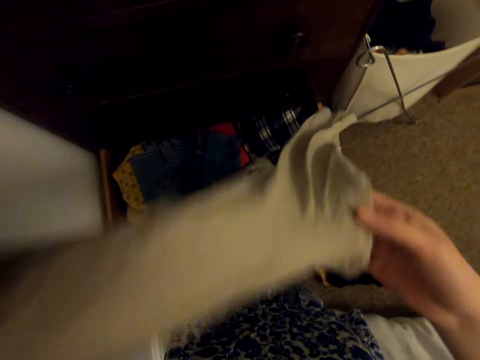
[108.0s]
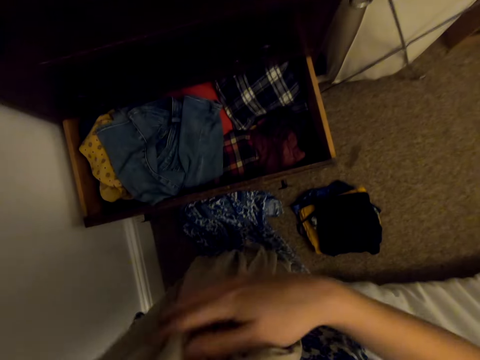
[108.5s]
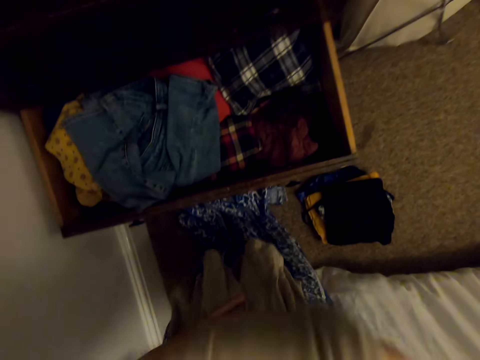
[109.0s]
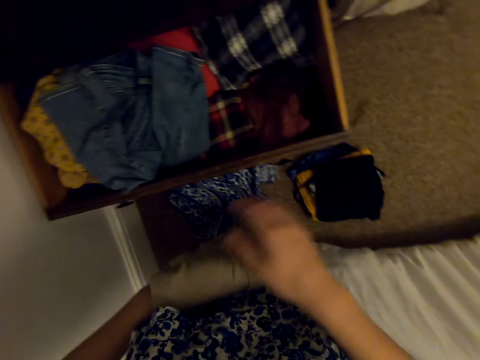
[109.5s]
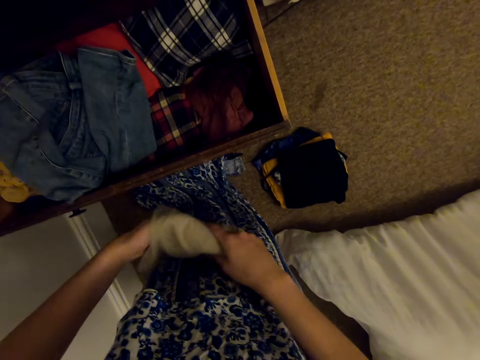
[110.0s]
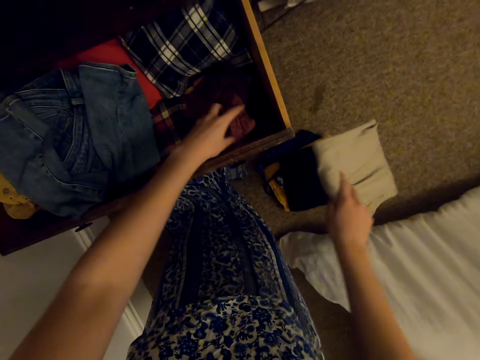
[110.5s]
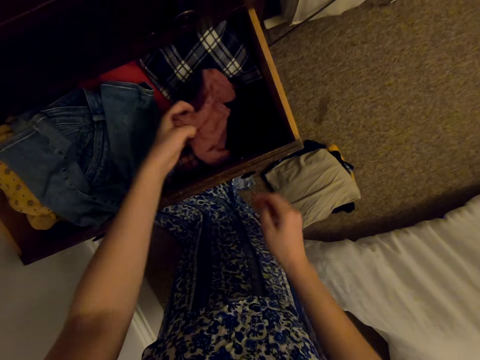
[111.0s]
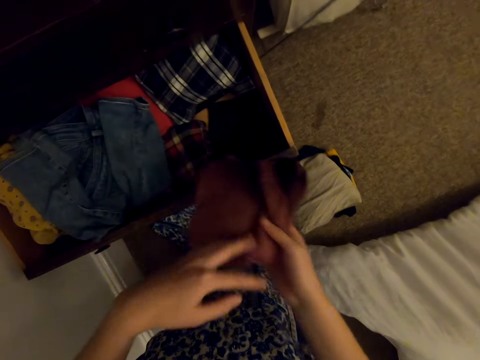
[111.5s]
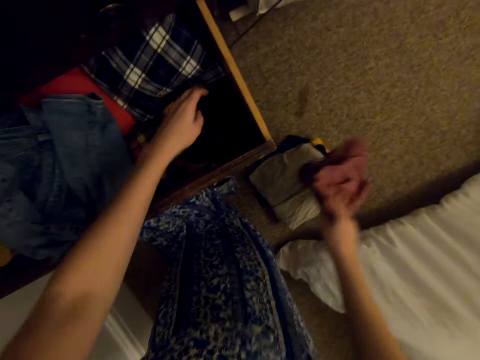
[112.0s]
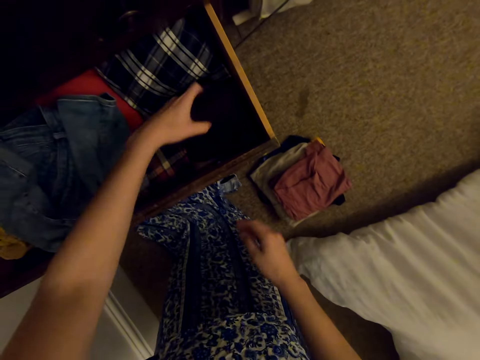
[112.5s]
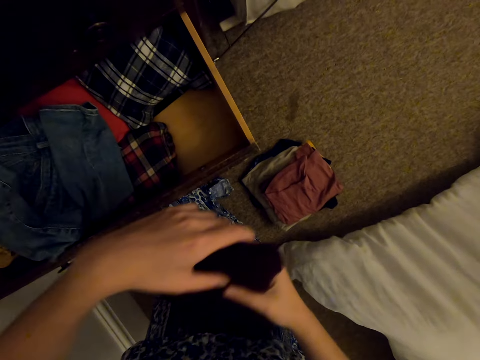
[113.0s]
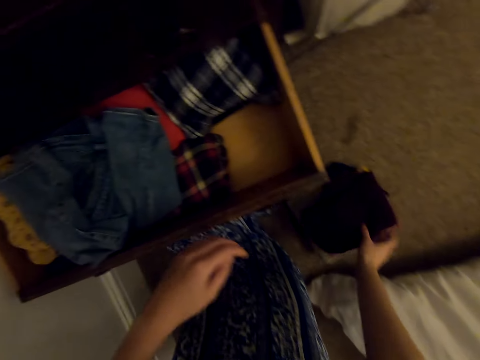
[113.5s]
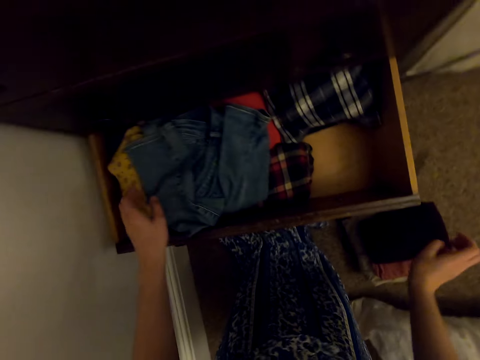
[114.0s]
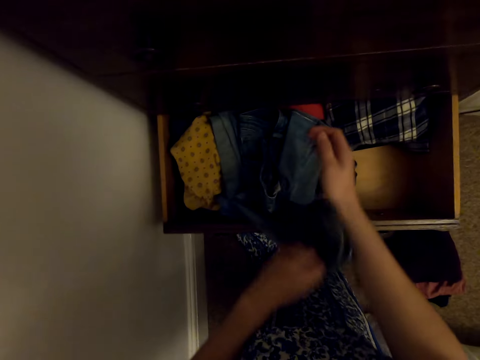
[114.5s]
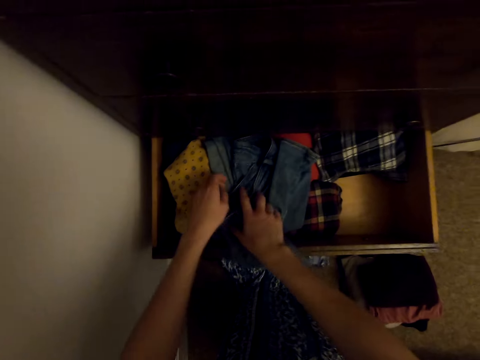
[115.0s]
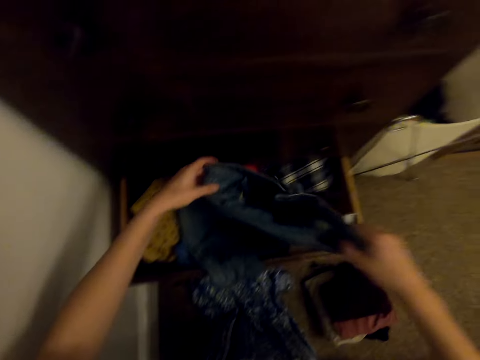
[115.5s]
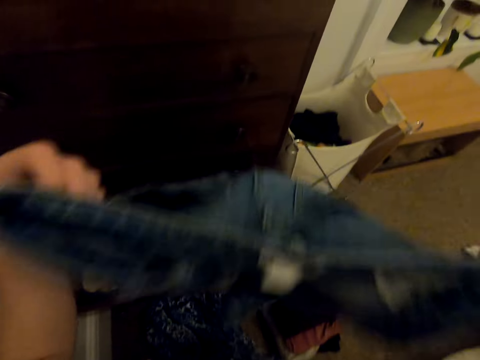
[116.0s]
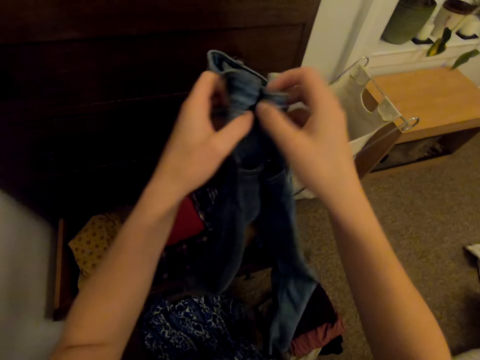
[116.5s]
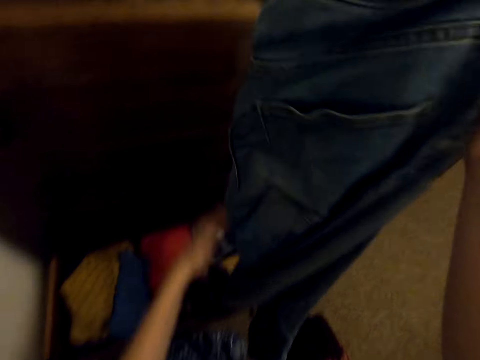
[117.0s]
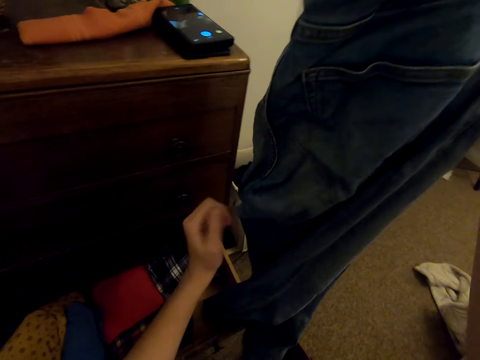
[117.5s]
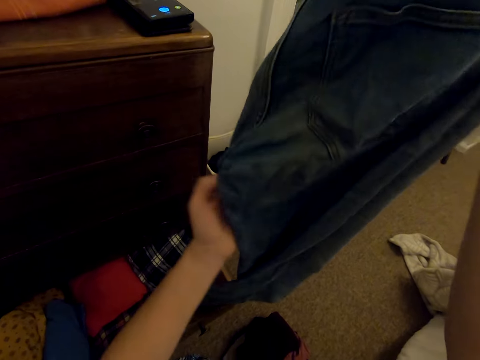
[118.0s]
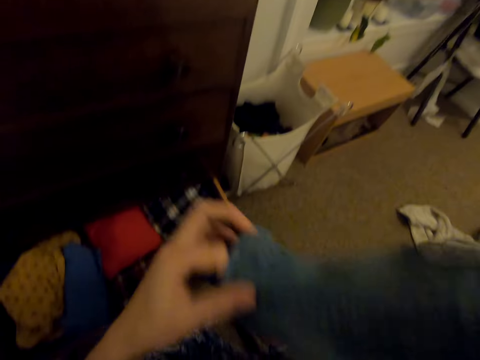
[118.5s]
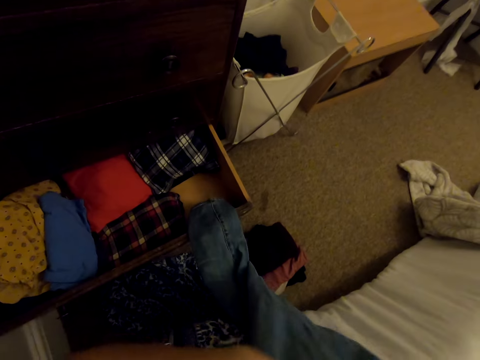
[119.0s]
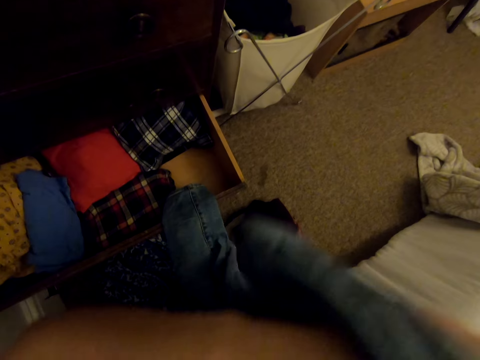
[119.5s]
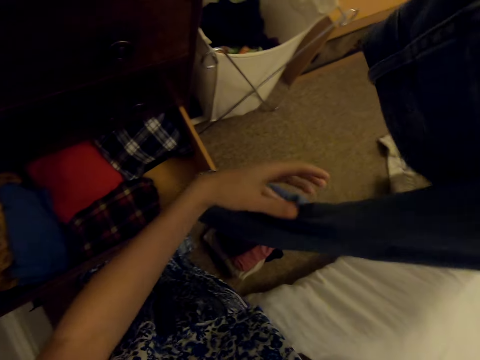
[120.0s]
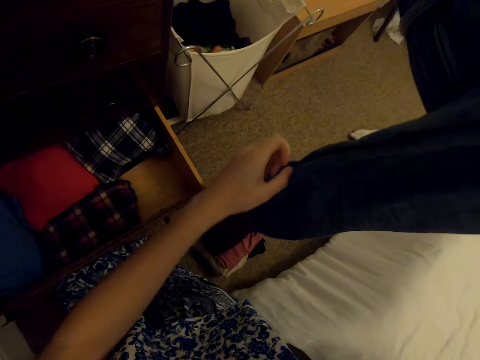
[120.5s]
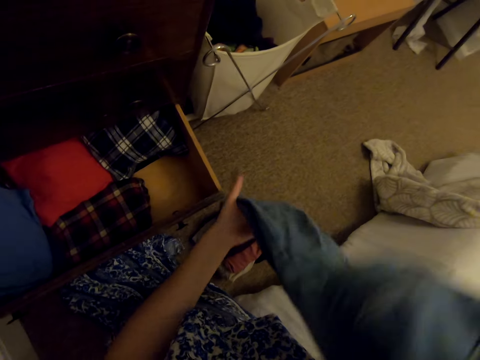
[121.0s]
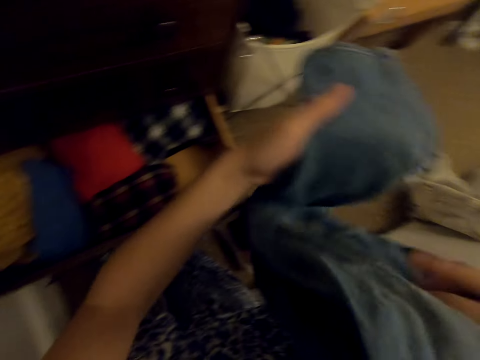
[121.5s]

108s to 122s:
The camera wearer puts the cloth on the floor. They take the cloth from the drawer. They put the cloth on the floor. They take the cloth from the drawer. They put the cloth on the floor. They pick up the cloth from the drawer. They fold the cloth.

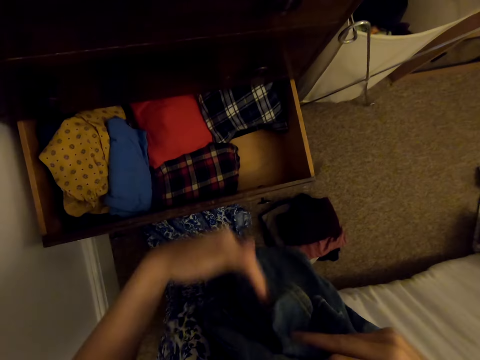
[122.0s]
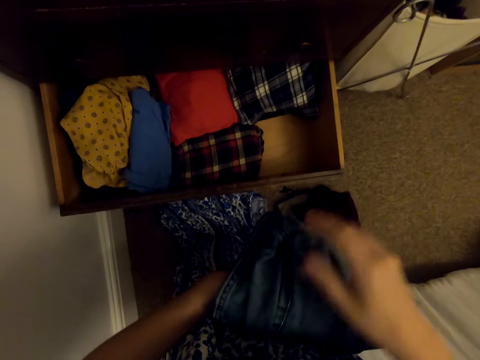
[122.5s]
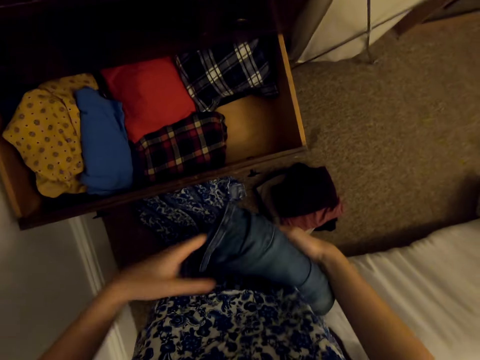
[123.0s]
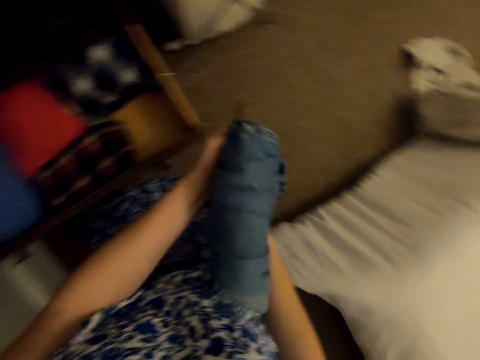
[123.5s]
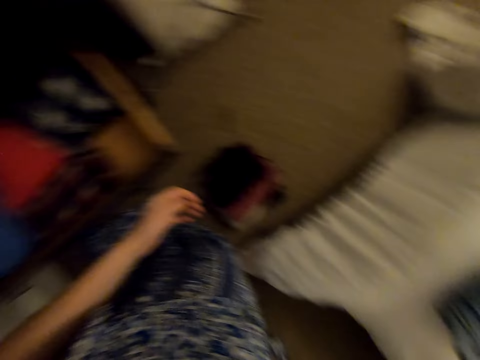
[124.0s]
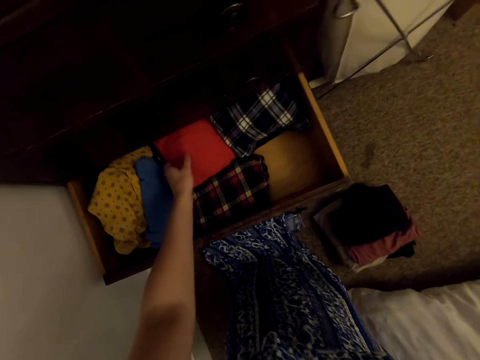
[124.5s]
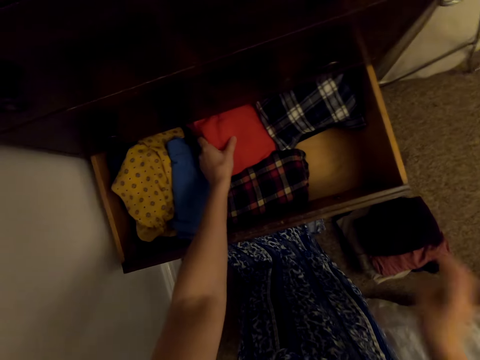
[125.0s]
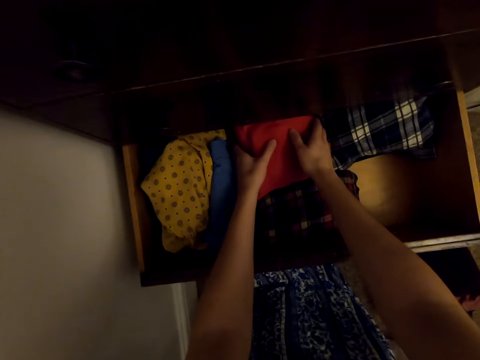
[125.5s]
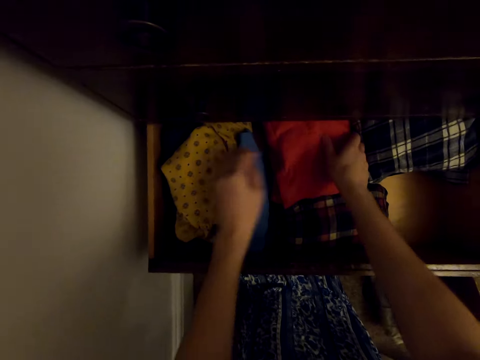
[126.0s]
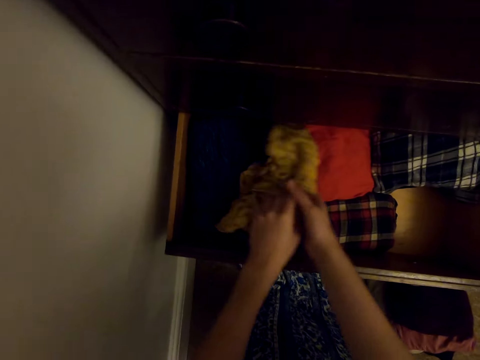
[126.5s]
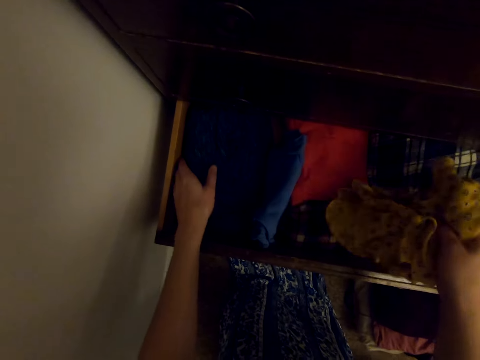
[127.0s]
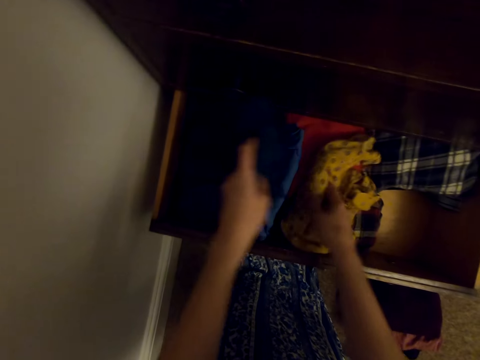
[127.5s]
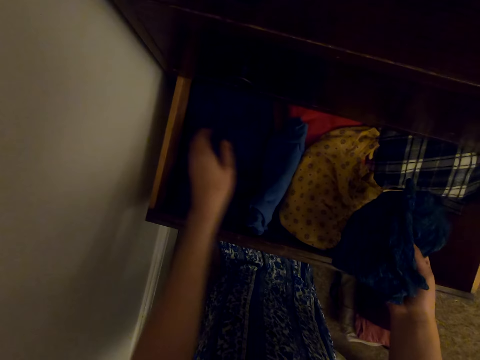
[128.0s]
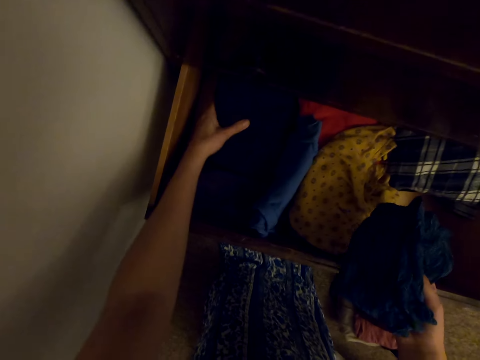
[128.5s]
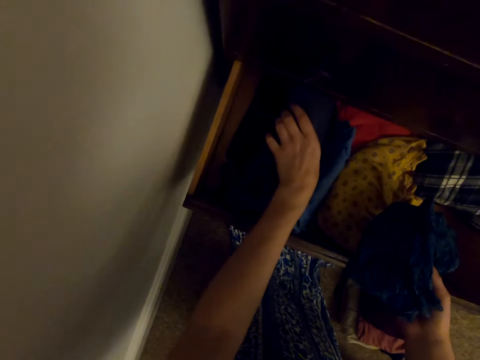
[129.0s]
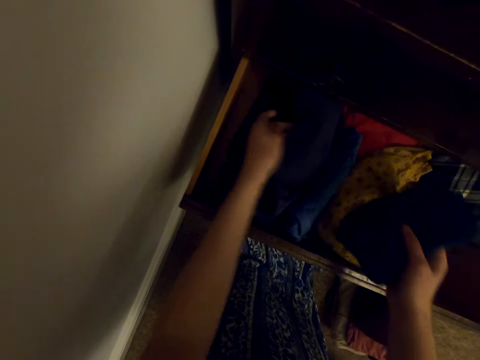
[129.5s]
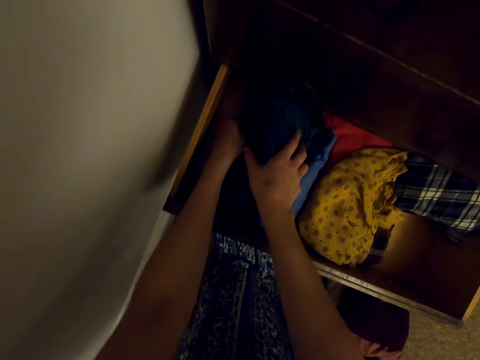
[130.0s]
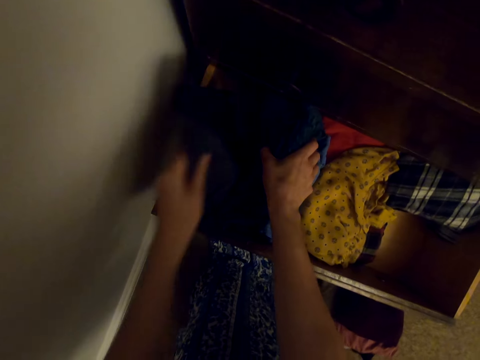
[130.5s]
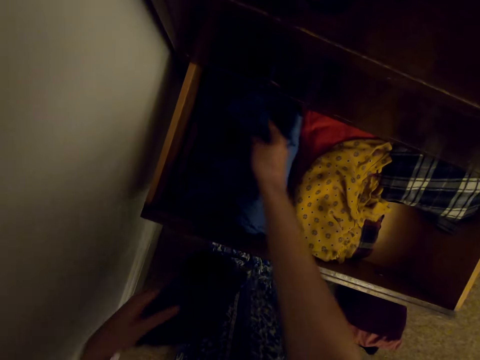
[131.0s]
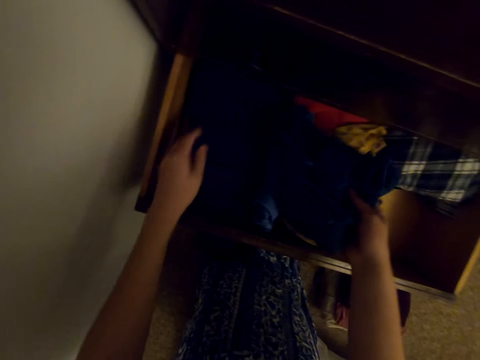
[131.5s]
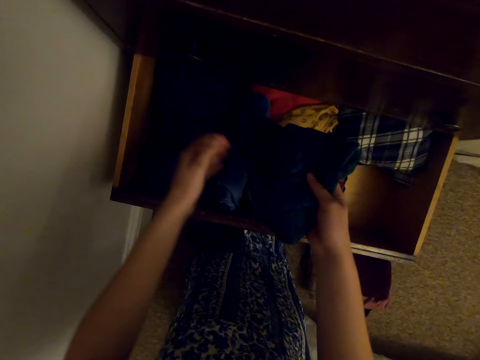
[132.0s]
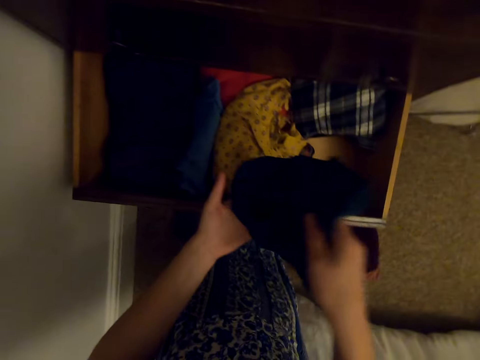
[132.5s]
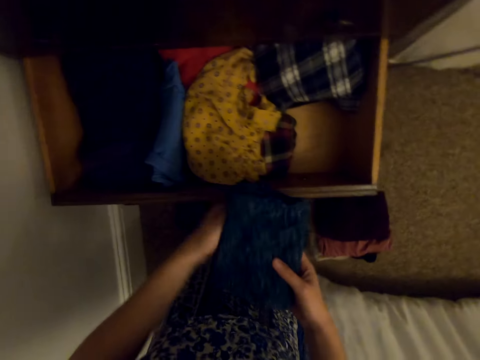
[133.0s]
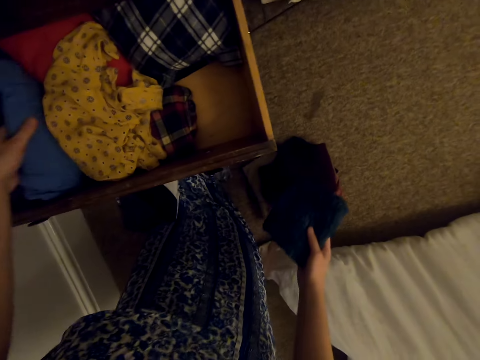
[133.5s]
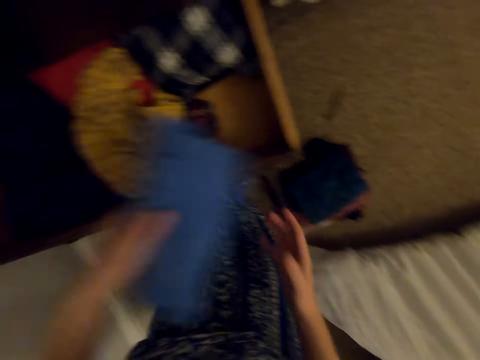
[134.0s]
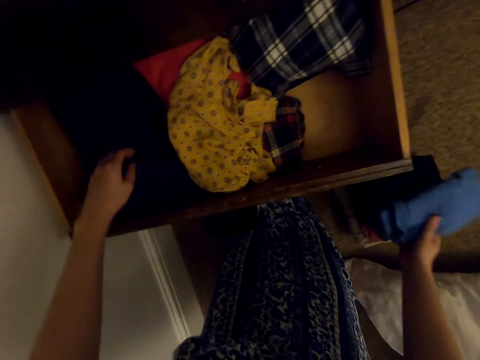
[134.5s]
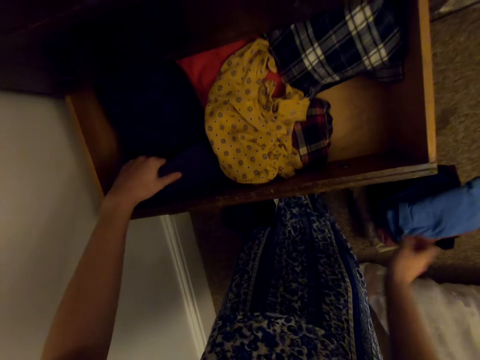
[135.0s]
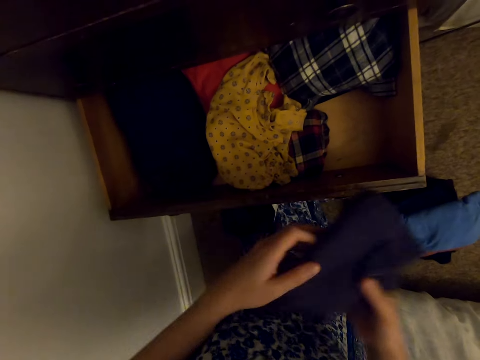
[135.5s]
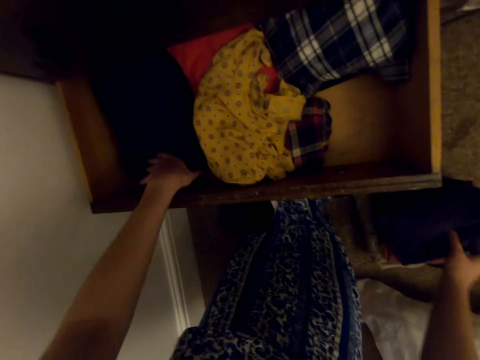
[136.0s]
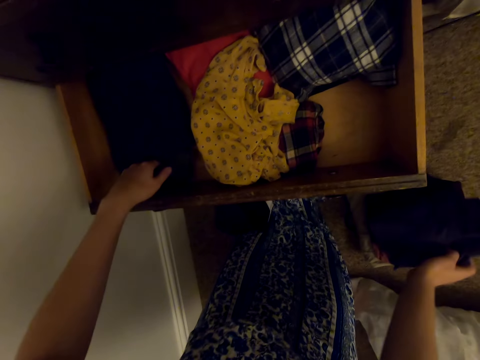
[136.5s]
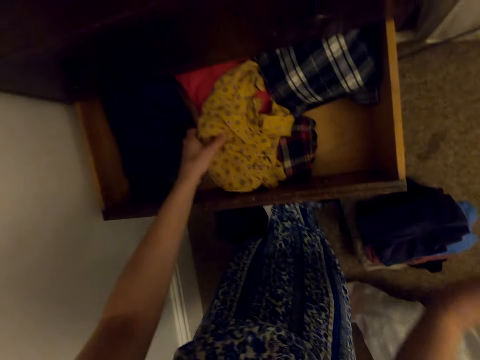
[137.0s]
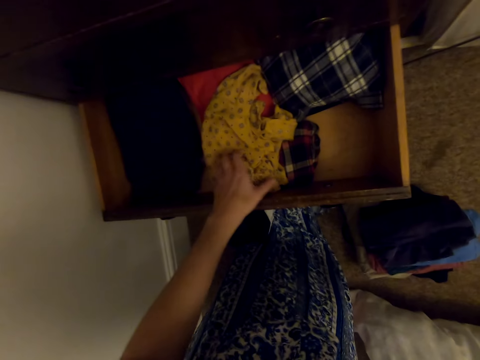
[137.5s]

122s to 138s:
The camera wearer puts the cloth on the bed. They touch the cloth in the drawer. They take the cloth from the drawer. They put the cloth in the drawer. They pick up the cloth in the drawer. They hold the cloth in the hand. They touch the cloth in the drawer. They put the cloth in the drawer. They pick up the cloth in the drawer. They put the cloth on the floor. They pick up the cloth in the drawer. They fold the cloth. They touch the cloth in the drawer. They put the cloth on the floor. They pick up the cloth in the drawer. They put the cloth on the floor. They take the cloth from the drawer. They put the cloth on the floor.
